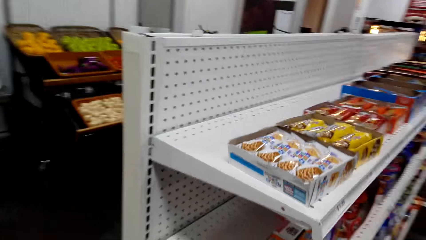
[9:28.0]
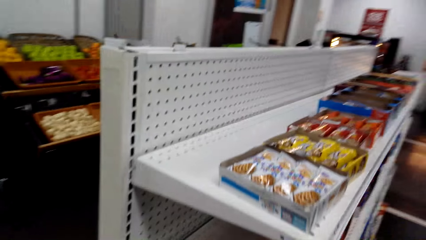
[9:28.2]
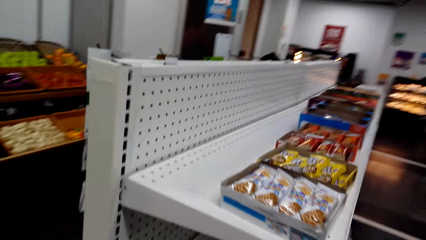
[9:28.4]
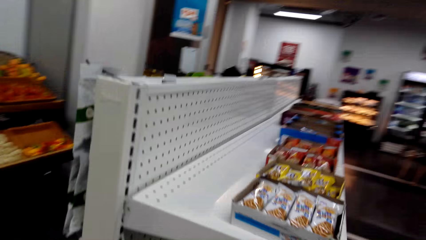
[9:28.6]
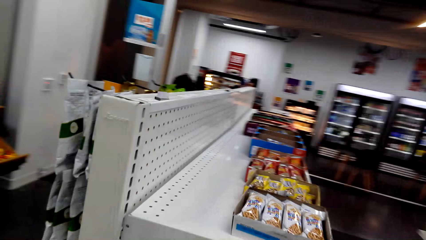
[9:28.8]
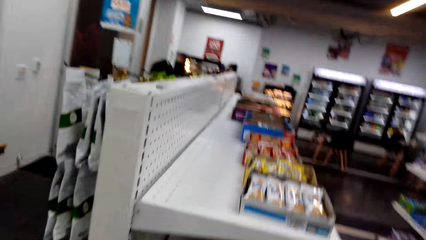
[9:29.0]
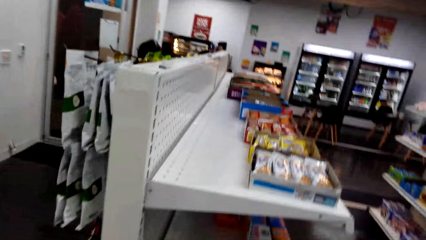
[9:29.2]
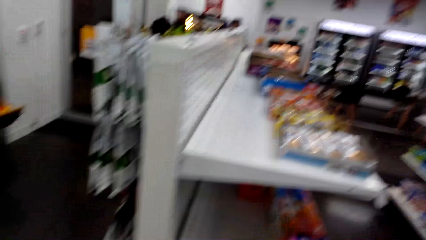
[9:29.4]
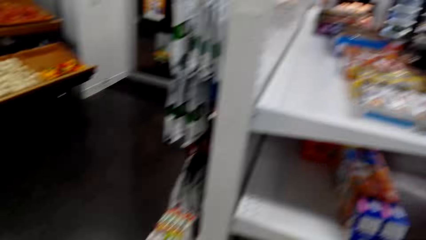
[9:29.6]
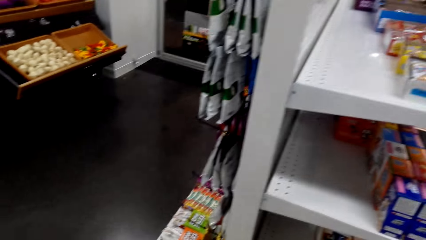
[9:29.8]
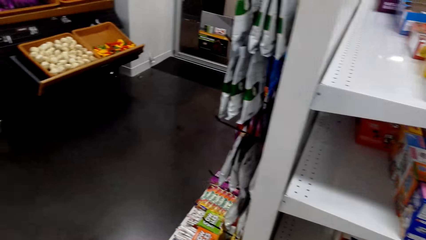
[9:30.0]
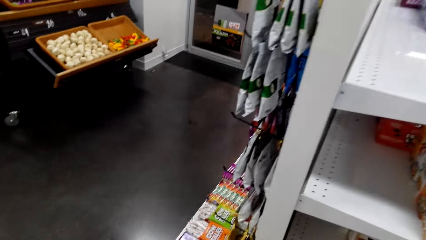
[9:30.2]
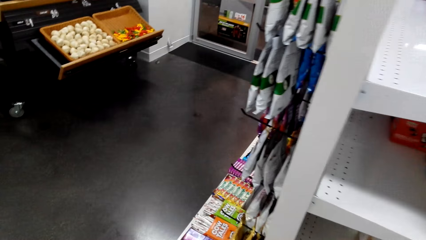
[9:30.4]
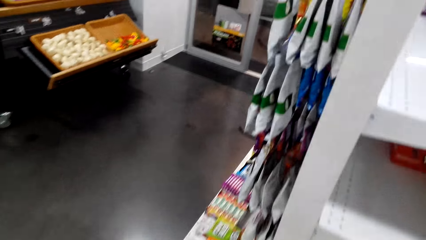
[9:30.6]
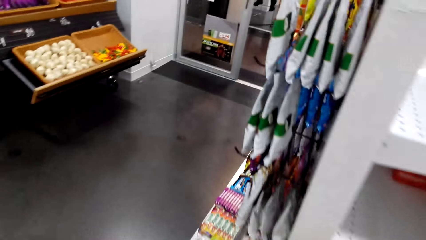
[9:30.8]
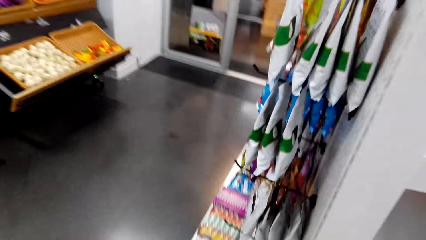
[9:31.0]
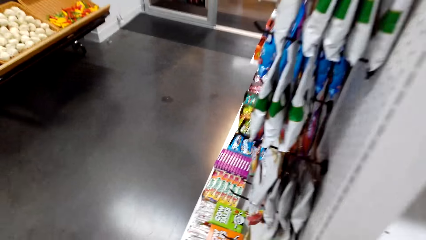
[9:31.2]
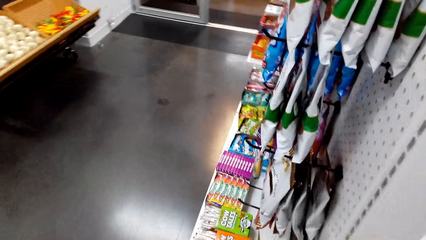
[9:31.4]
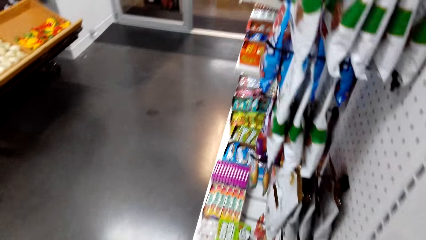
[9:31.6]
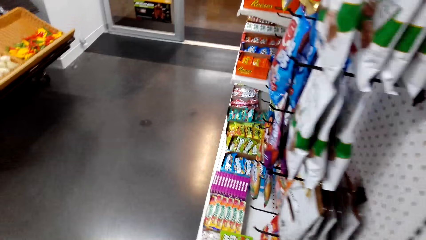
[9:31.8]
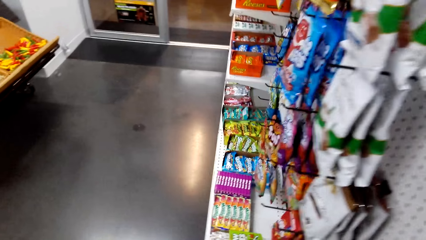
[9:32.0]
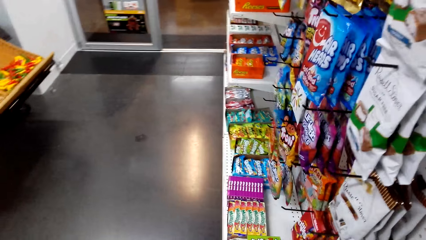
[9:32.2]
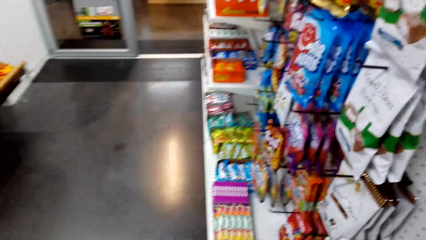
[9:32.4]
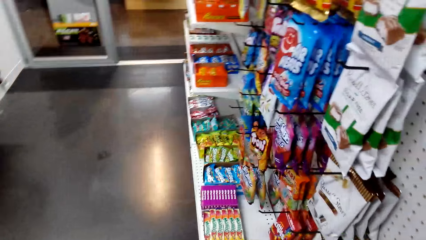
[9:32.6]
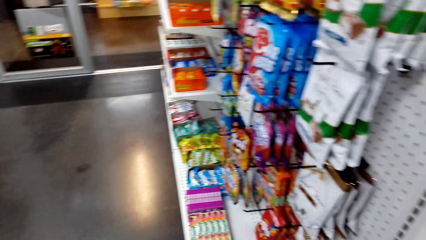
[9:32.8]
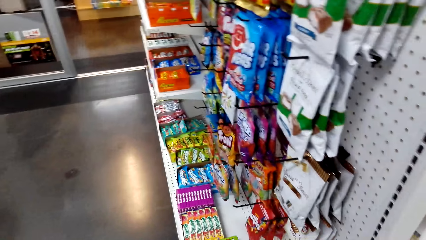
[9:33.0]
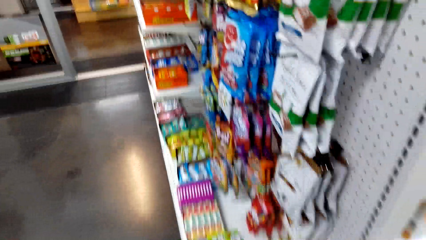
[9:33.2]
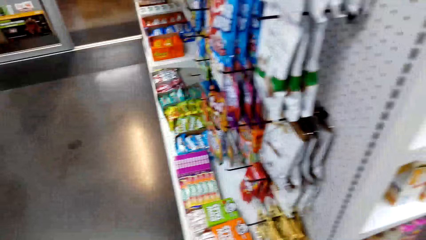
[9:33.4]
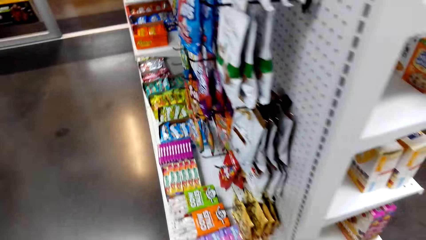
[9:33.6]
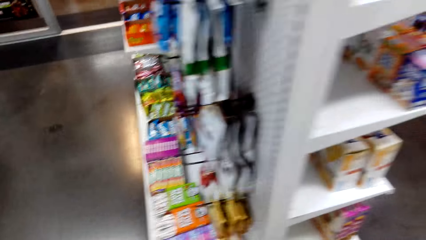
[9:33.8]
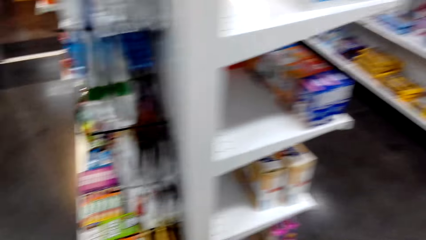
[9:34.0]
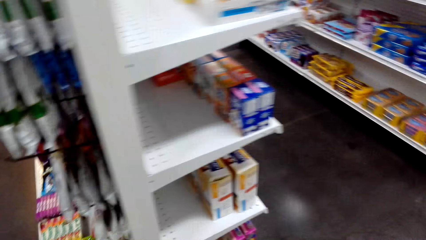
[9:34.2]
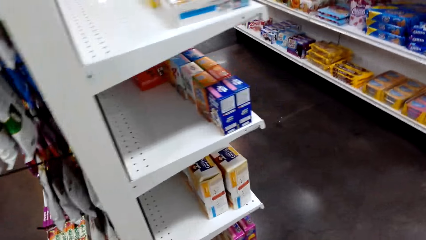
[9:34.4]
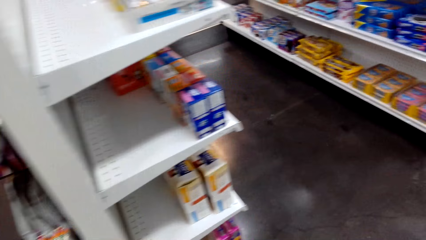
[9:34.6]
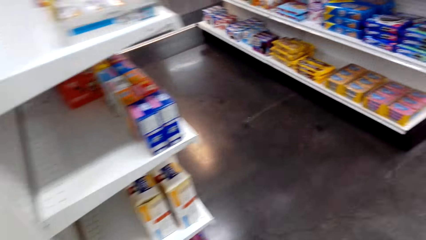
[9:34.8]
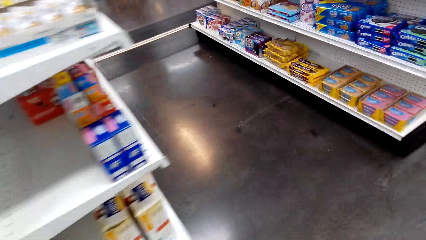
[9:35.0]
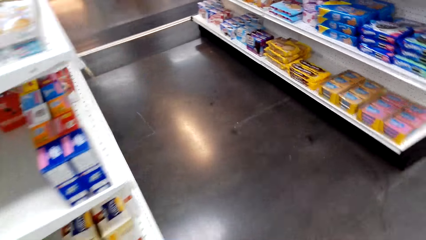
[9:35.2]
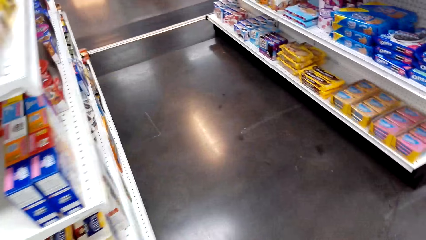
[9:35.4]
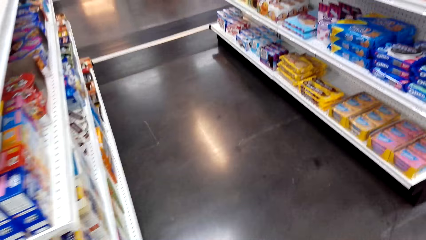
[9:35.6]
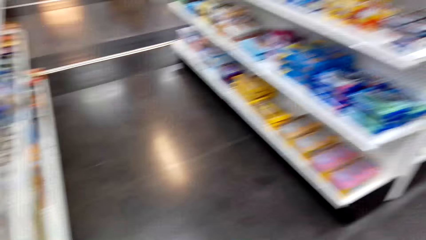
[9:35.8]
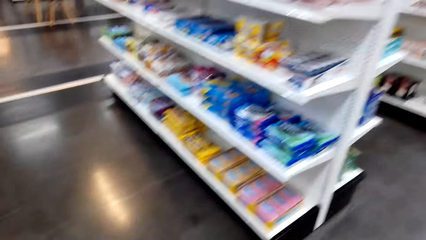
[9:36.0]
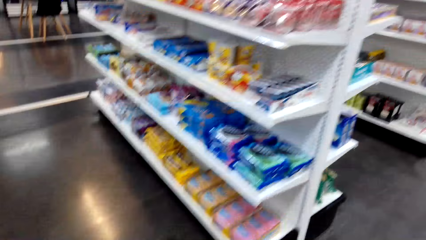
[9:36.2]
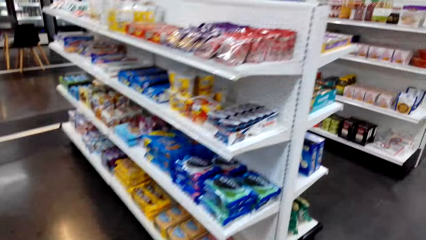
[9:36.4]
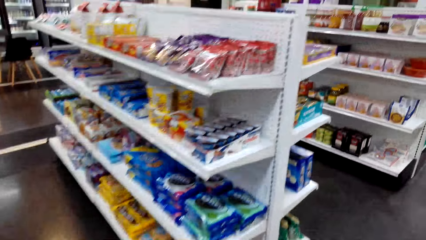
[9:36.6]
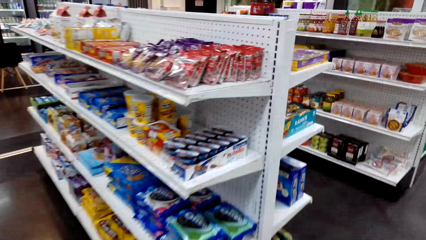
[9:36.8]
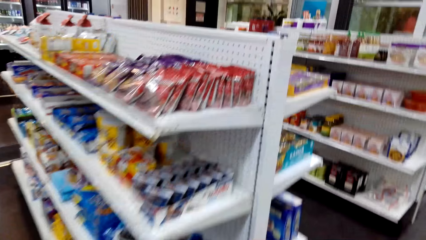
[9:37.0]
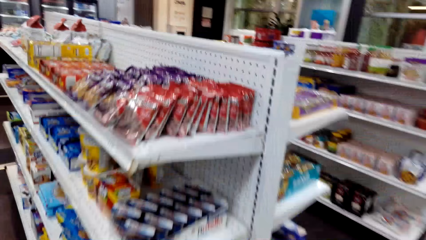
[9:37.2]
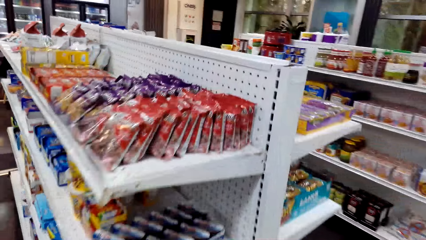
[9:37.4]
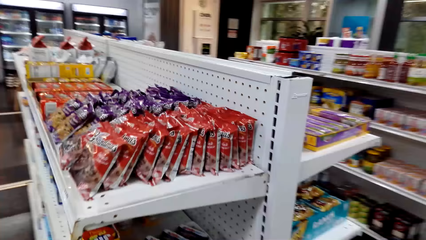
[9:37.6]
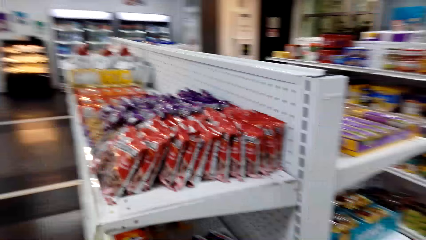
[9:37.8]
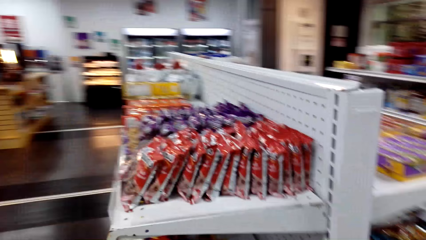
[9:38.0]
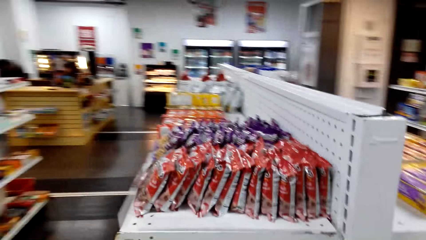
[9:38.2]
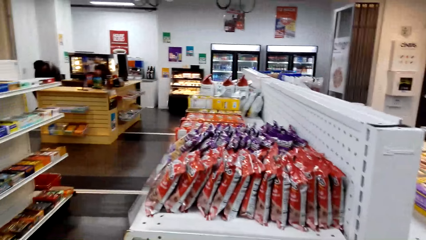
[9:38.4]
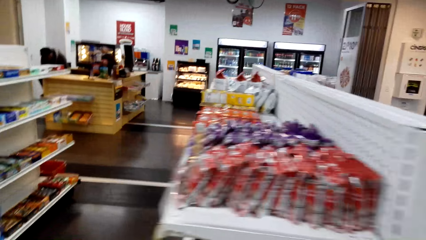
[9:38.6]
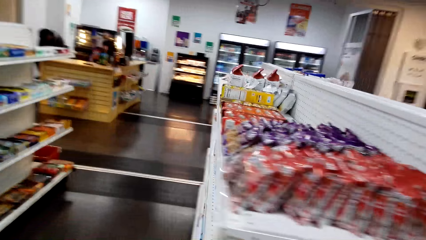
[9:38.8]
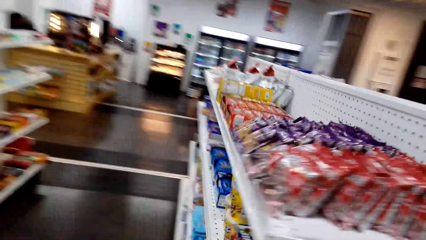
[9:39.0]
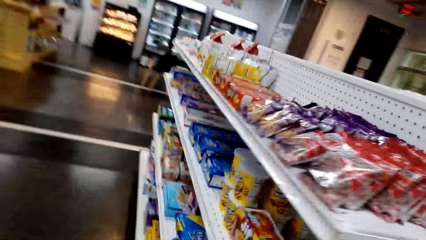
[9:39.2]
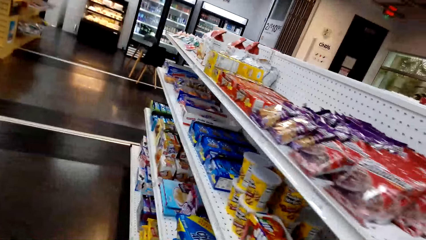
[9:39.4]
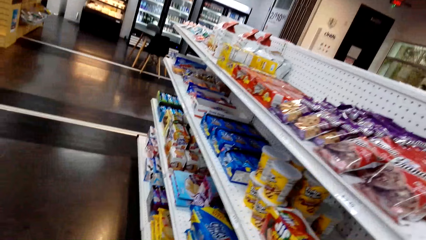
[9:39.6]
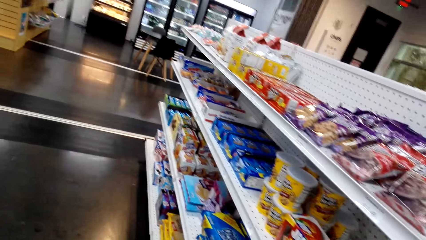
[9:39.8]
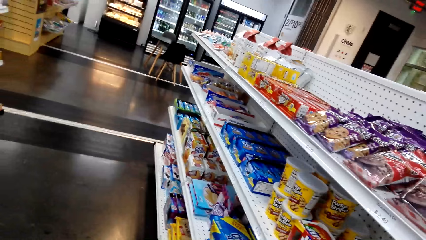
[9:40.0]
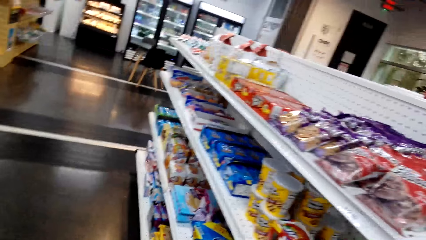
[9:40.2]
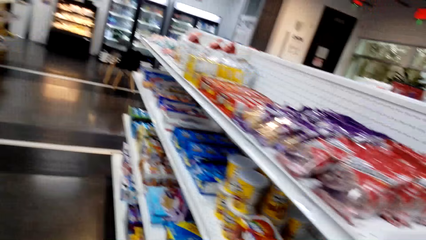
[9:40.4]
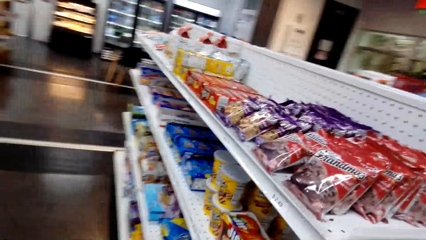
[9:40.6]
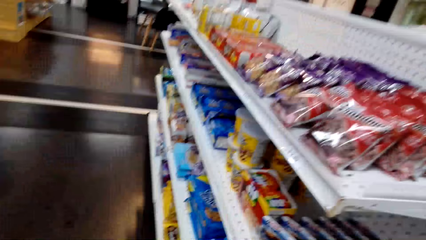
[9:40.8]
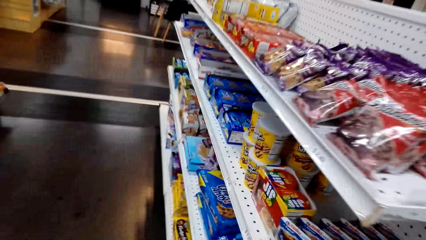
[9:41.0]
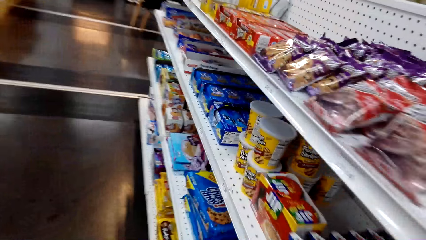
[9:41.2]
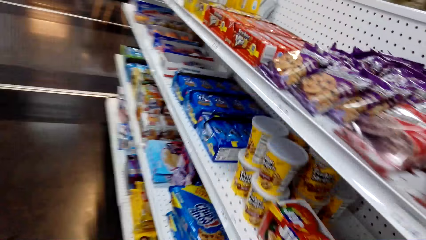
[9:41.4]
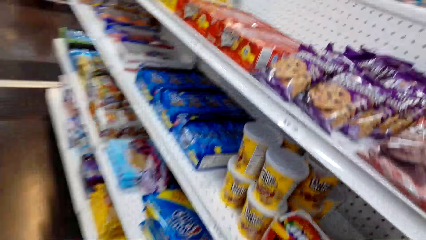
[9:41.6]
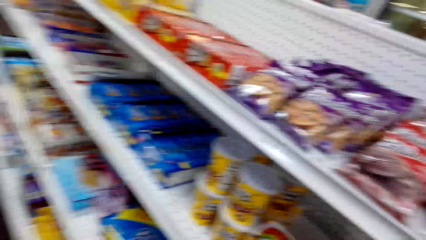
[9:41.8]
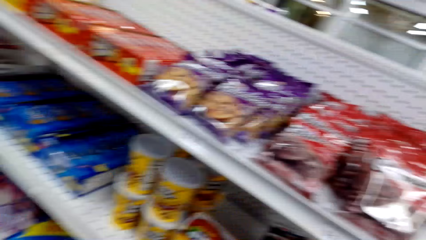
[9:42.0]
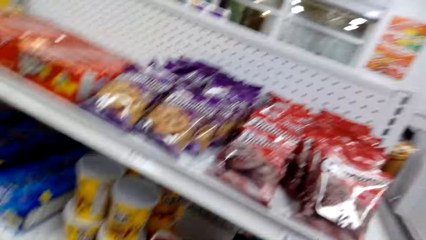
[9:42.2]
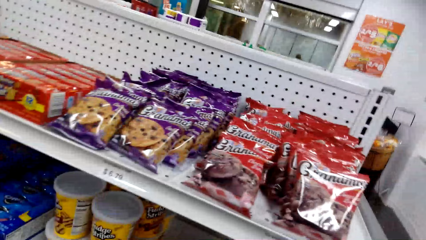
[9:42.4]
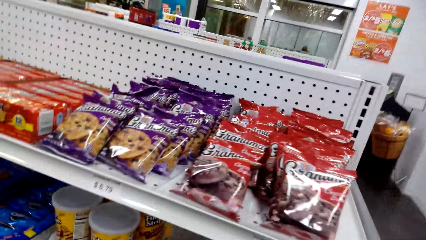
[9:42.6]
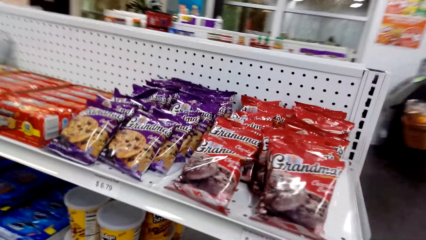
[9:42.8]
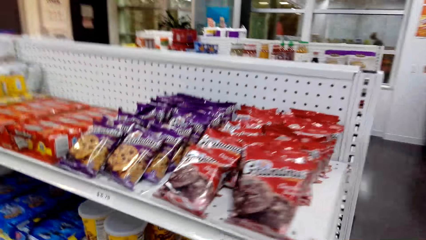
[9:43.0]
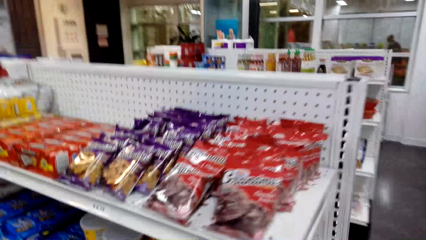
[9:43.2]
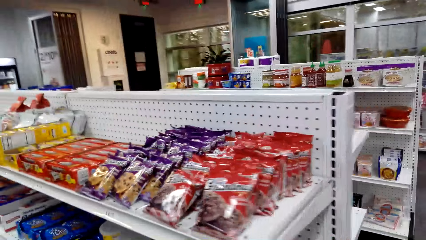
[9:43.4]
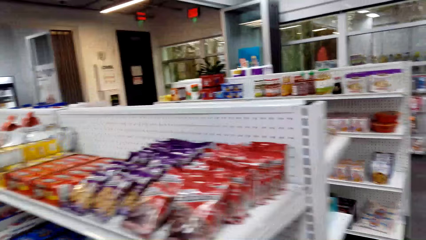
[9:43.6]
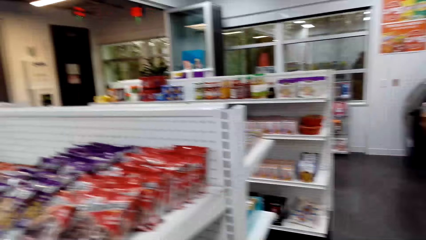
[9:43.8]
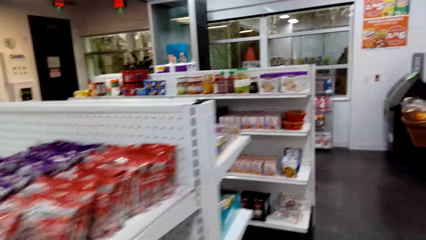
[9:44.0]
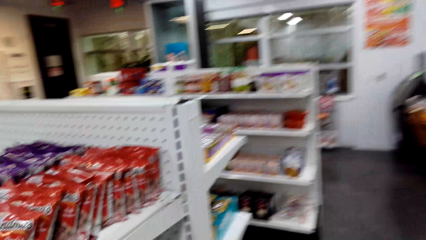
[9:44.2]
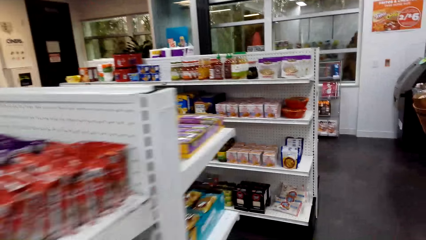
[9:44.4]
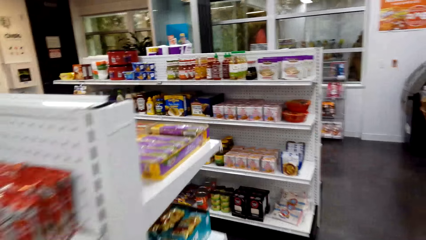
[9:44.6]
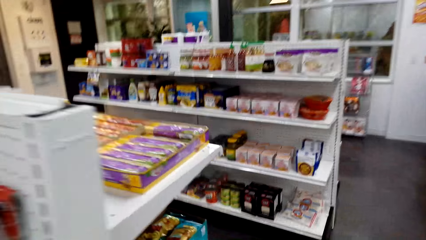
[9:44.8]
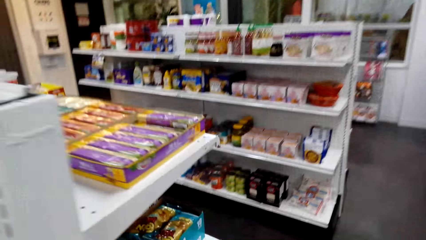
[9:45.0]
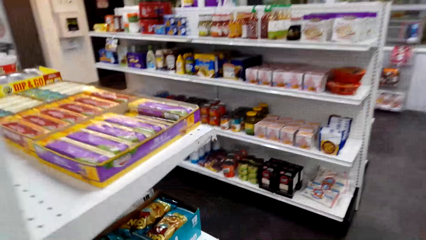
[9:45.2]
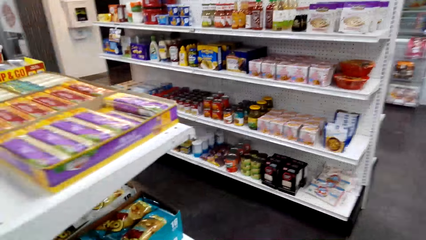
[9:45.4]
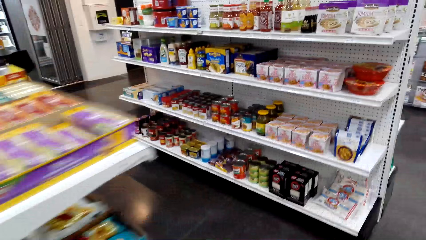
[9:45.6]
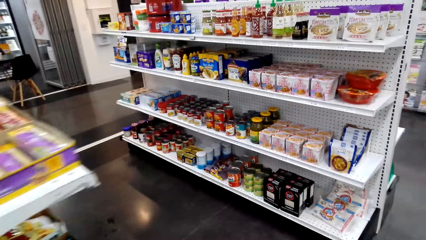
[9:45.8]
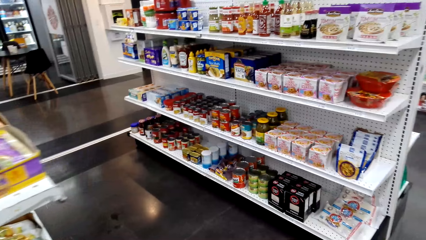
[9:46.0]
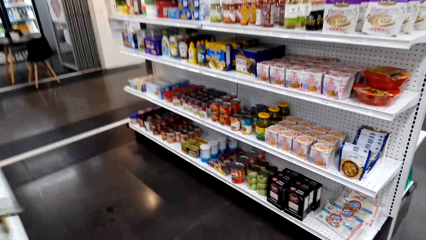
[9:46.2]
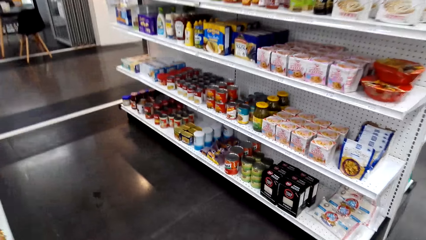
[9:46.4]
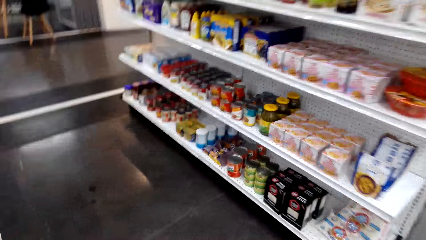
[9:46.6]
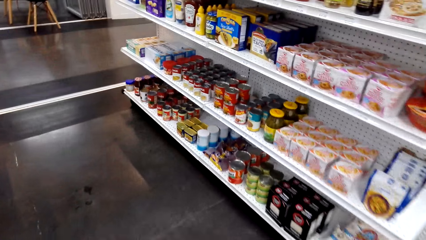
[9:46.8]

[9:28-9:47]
The camera wearer turns around. They walk around. They turn to the side.
